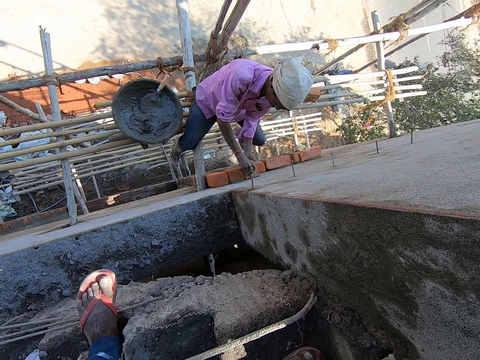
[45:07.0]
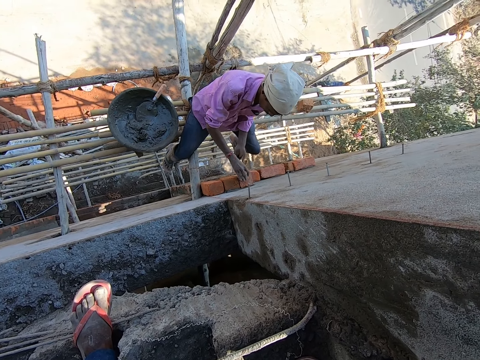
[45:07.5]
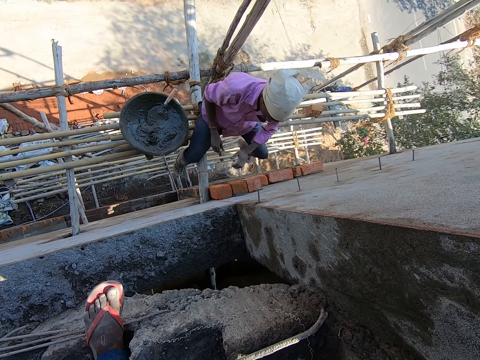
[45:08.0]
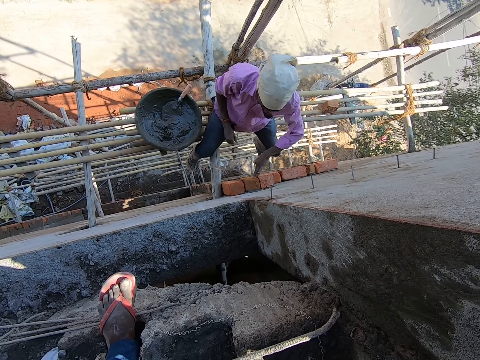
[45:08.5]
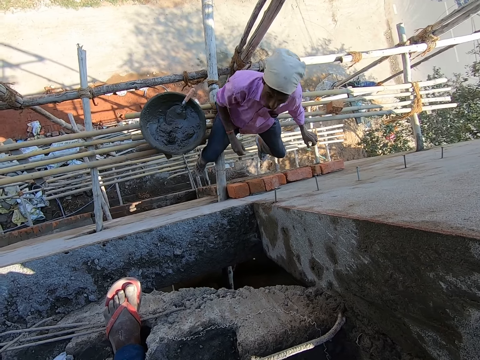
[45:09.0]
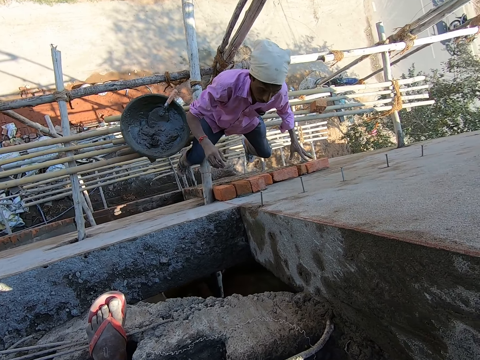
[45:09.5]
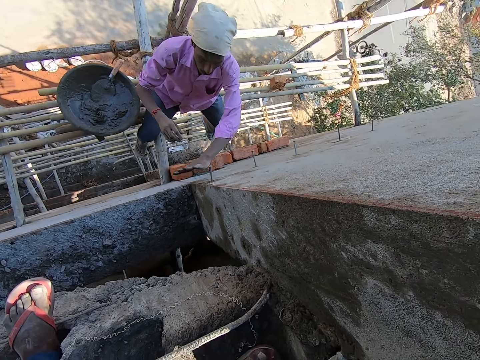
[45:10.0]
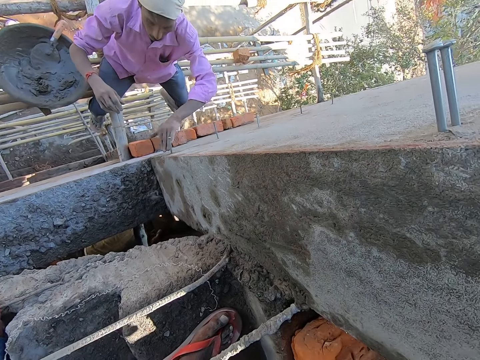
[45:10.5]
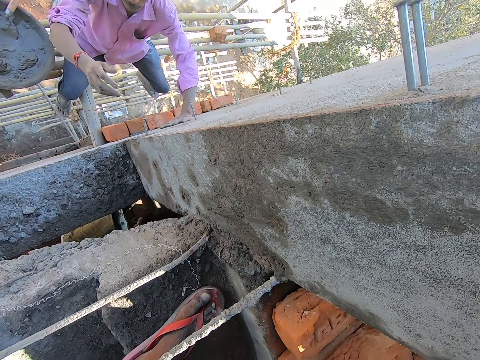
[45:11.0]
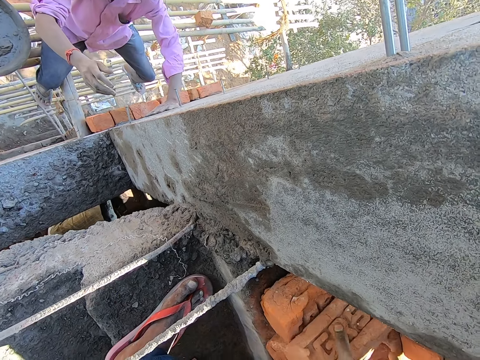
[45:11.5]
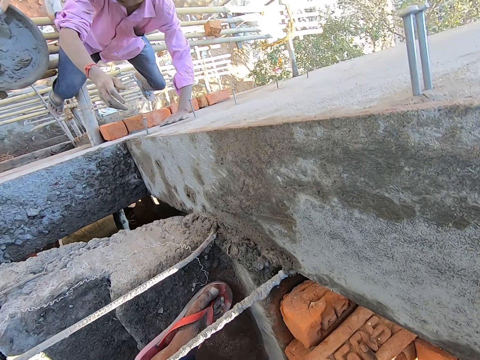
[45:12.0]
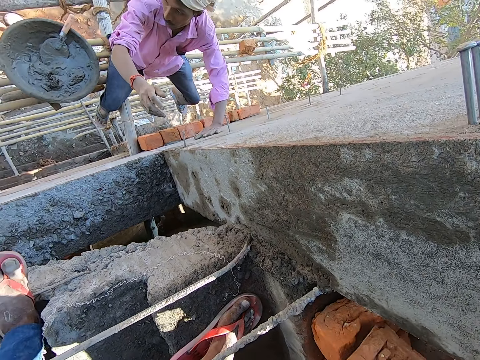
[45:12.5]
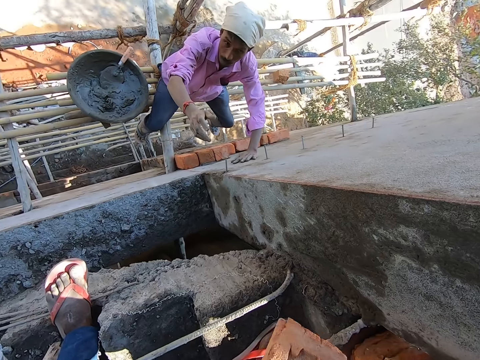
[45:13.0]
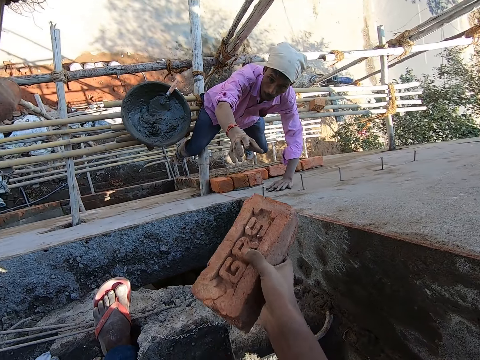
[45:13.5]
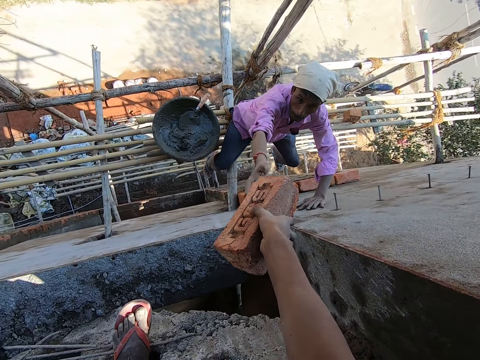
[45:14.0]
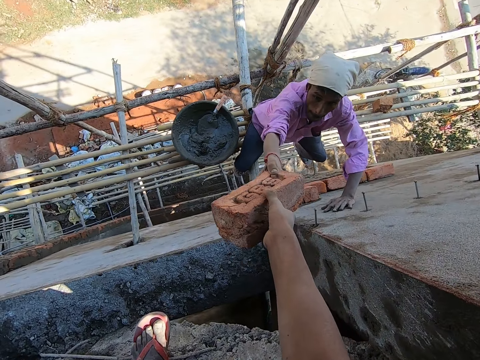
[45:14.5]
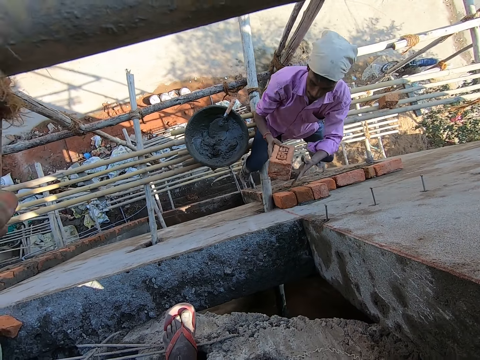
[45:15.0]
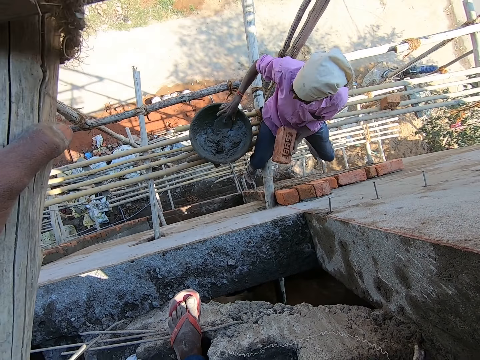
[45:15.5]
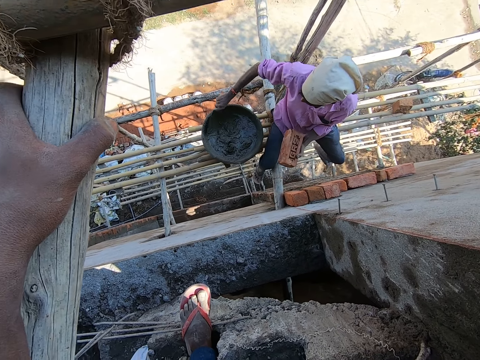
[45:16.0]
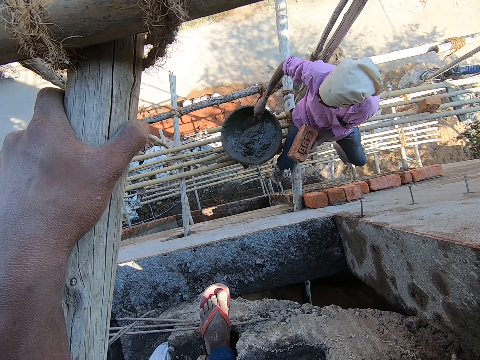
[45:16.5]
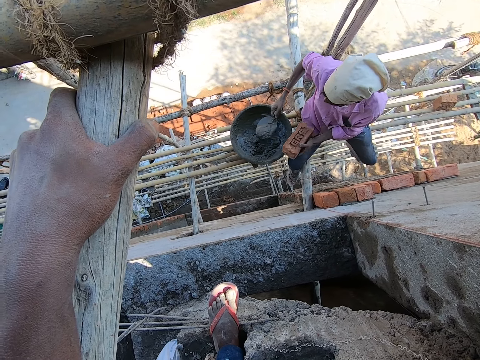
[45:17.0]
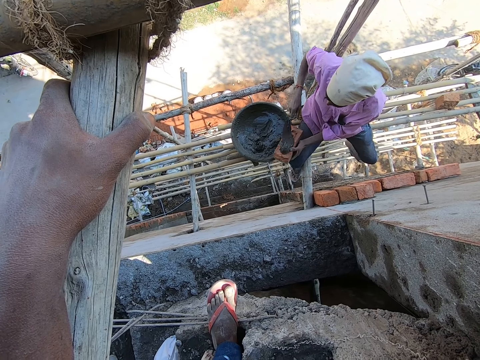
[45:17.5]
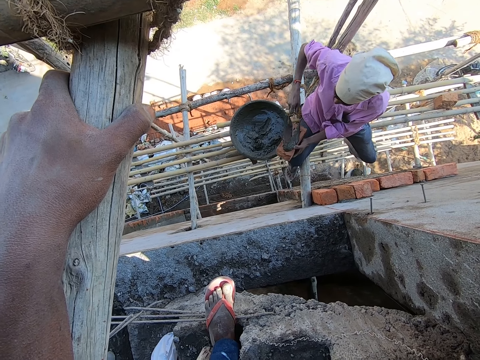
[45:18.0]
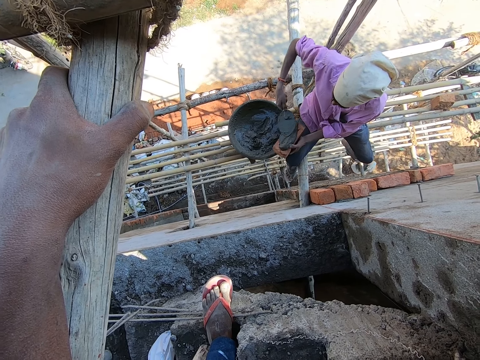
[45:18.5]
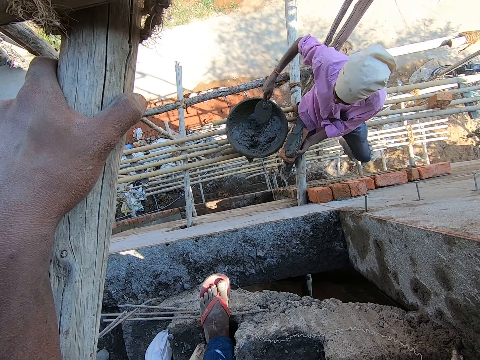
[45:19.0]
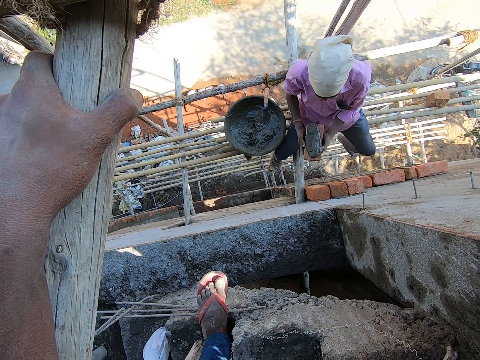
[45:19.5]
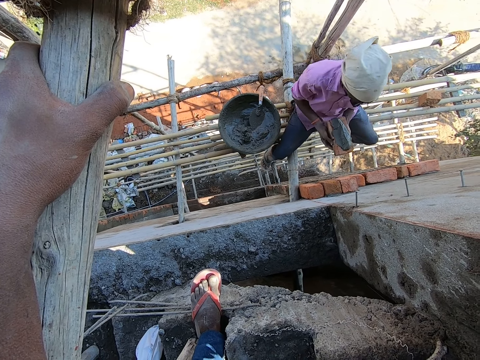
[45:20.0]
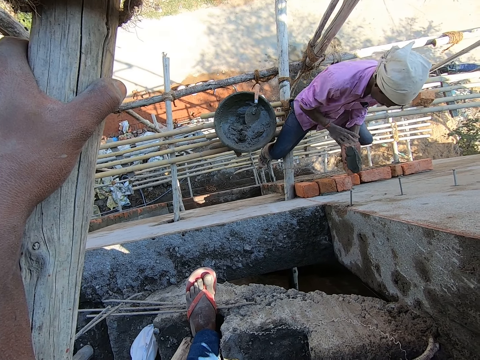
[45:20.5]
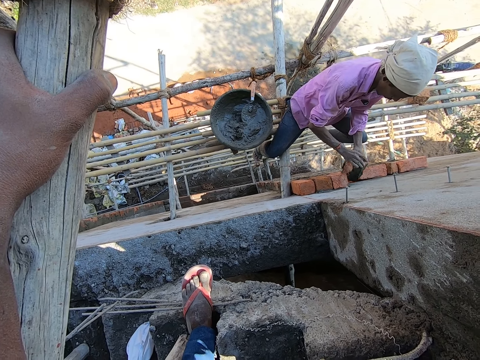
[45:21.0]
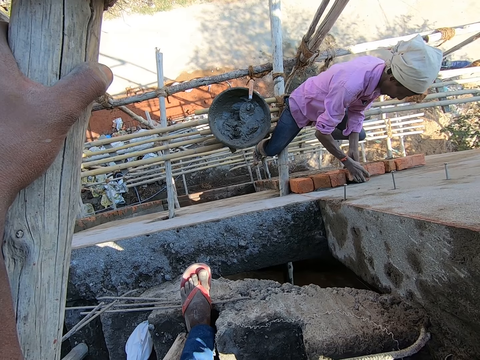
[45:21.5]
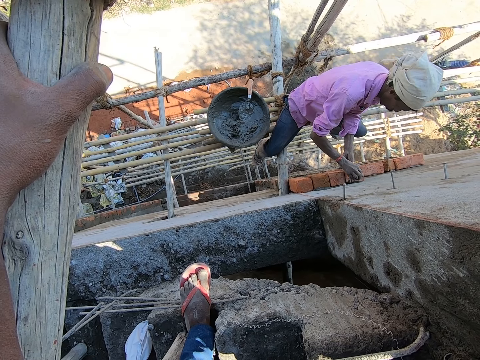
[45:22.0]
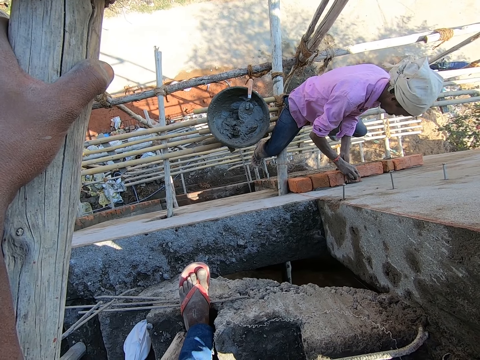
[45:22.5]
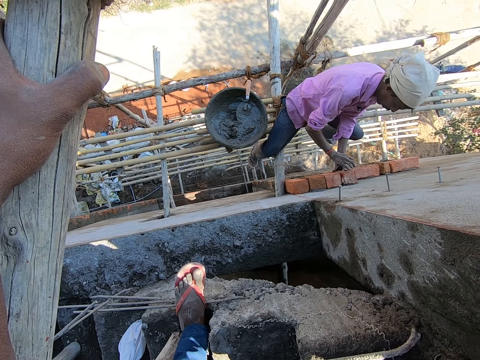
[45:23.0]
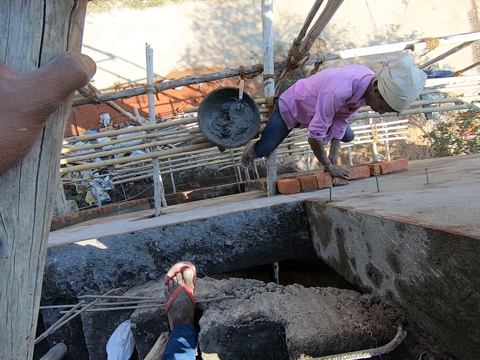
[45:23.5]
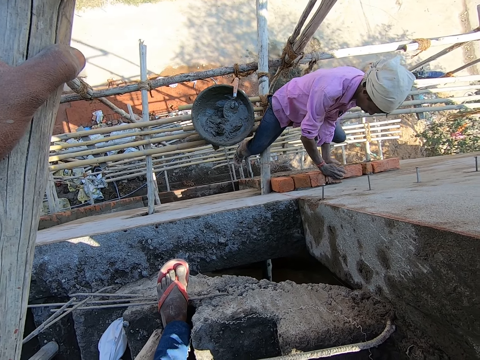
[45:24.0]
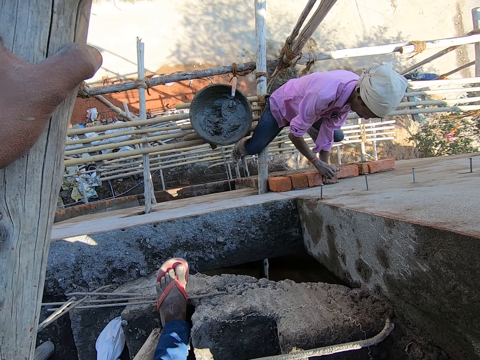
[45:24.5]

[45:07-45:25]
A man places his left hand on the wall. The camera wearer picks up a brick from the stack of bricks with his right hand. He passes the brick to the man with his right hand. Another man passes the brick in his right hand to his left hand. The other man picks up a trowel in a head pan with his right hand. The other man takes mortar from the head pan with the trowel in his right hand. The other man puts the mortar in the trowel on the brick in his left hand. The other man drops the trowel in his right hand in the head pan. The camera wearer speaks to the other man. The other man puts the brick on the wall with both hands. The camera wearer fixes the brick on the wall.

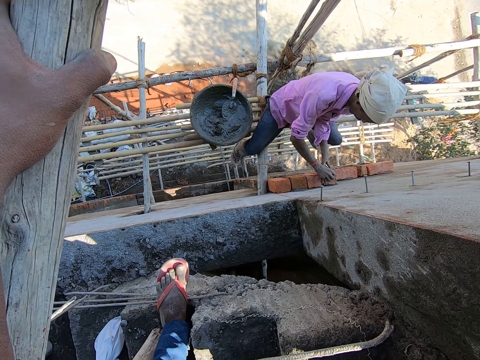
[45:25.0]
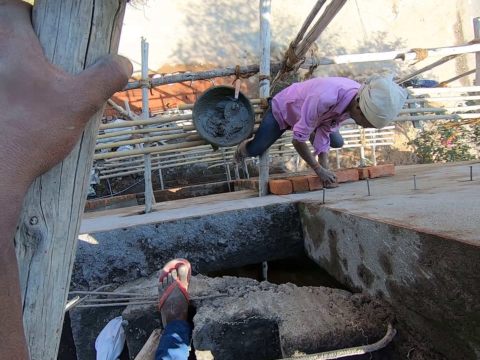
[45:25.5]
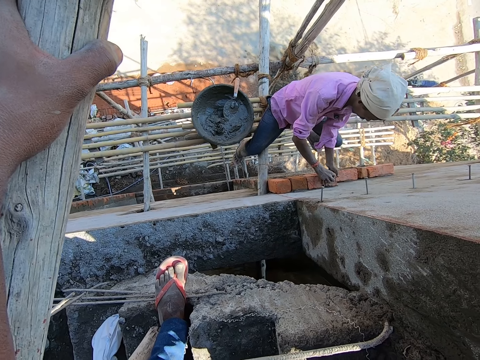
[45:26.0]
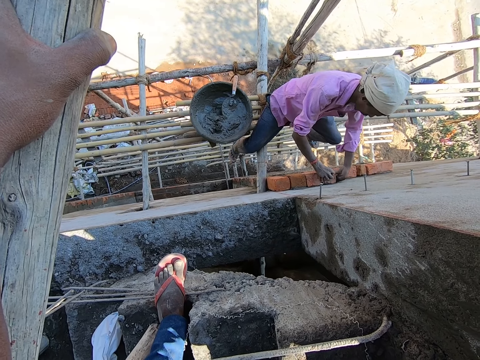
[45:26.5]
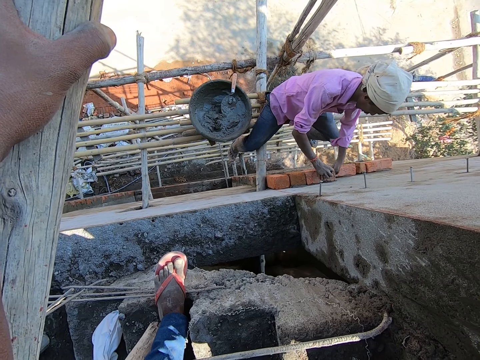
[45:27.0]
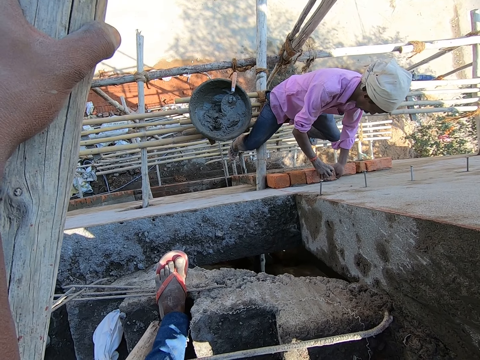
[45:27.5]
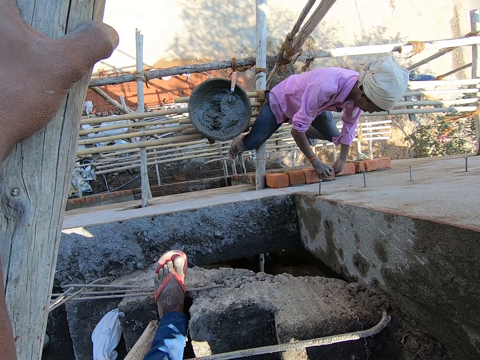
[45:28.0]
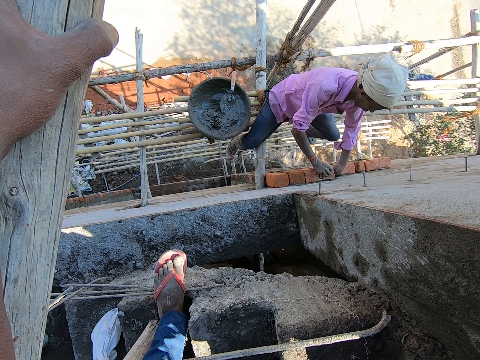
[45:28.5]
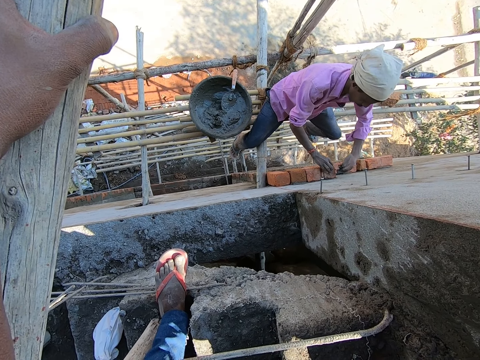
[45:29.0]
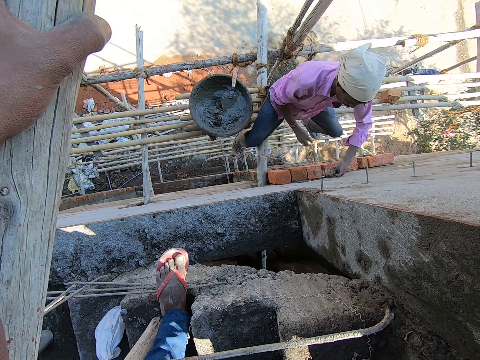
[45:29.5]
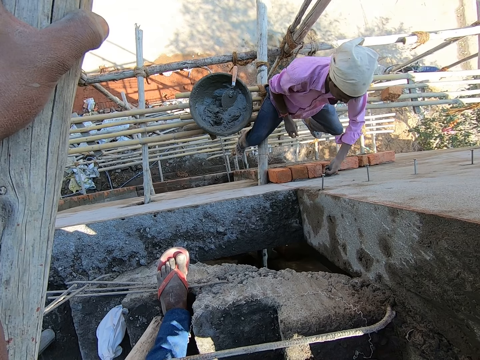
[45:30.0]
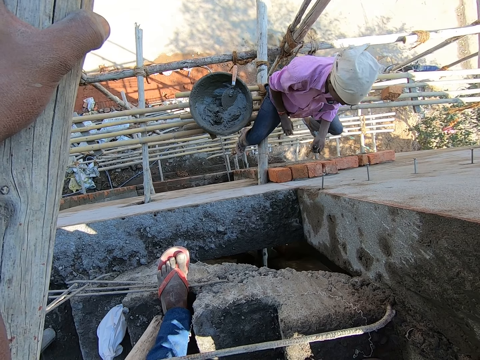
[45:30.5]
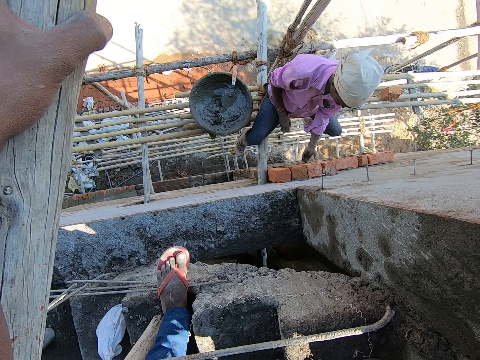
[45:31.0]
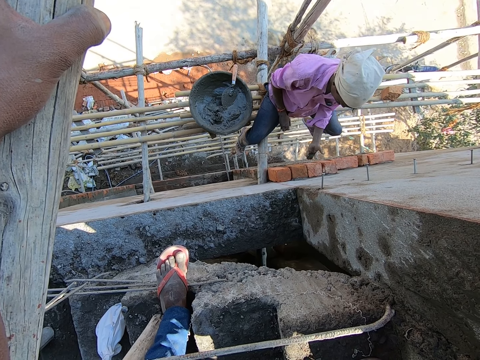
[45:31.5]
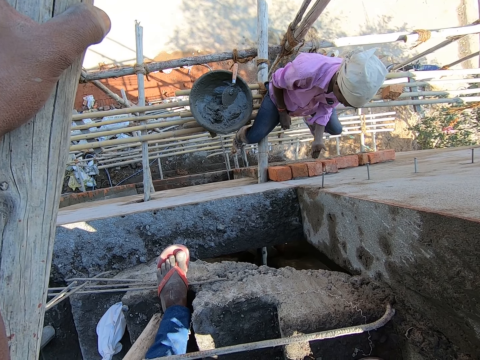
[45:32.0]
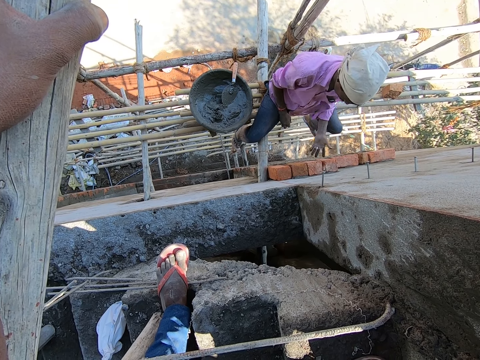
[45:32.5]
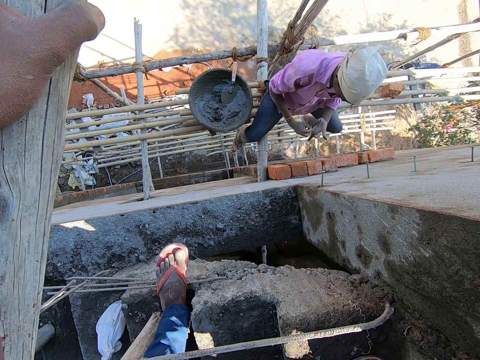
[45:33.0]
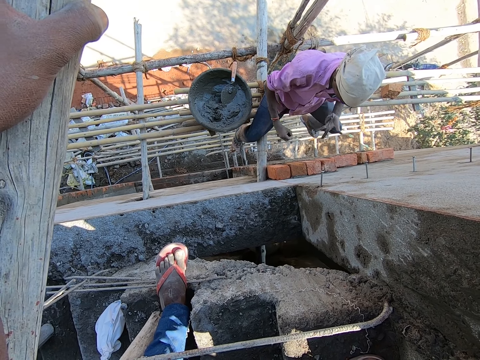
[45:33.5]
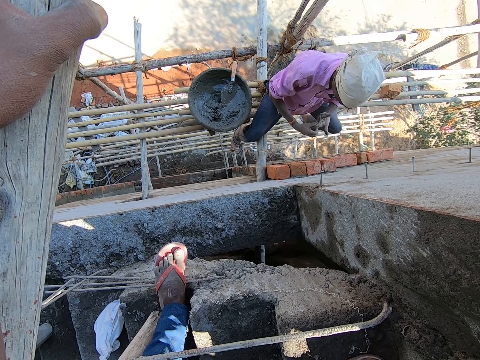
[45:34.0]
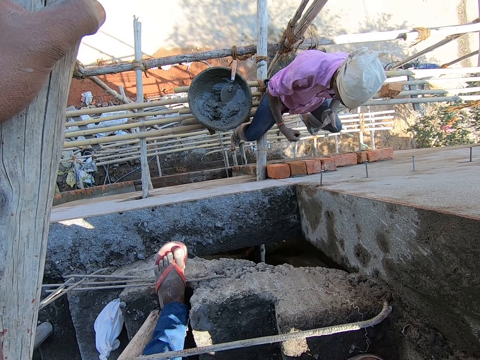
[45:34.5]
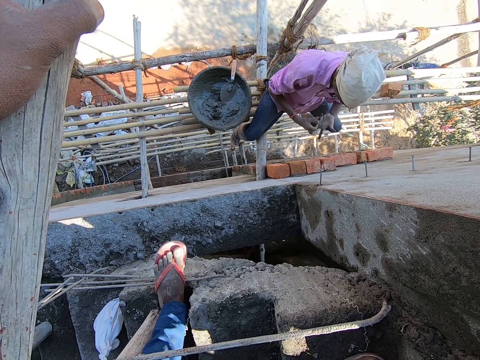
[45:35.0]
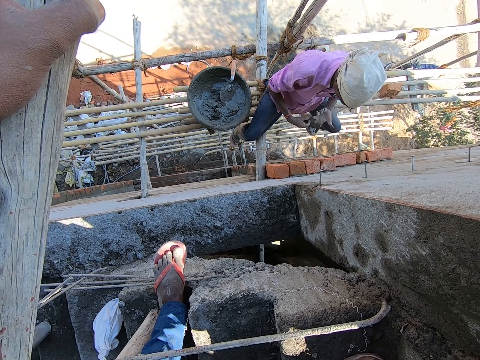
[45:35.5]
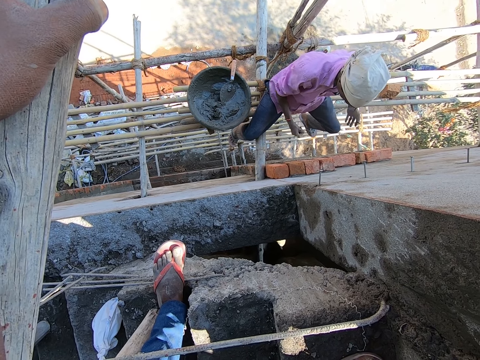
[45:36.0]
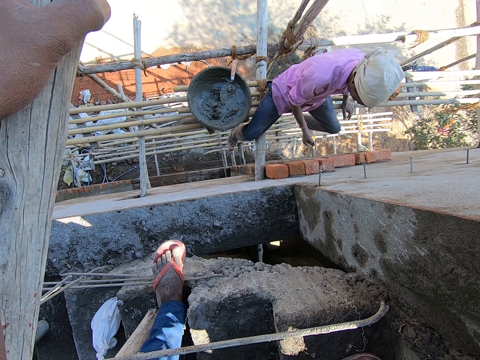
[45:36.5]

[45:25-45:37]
A man removes mortar from his left hand with his right hand. The camera wearer removes cement from his hand.
